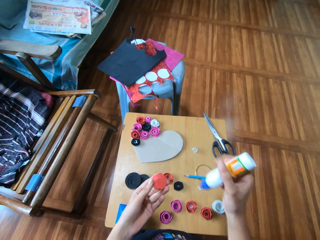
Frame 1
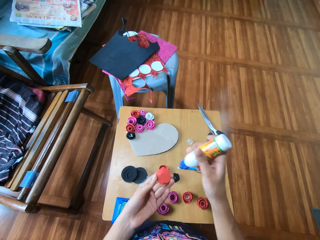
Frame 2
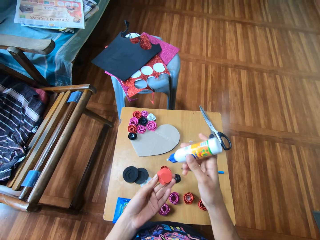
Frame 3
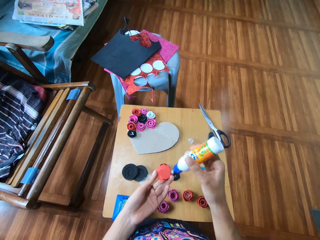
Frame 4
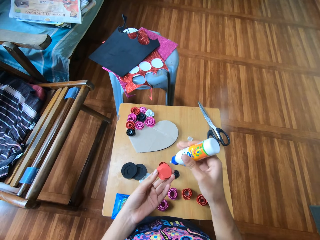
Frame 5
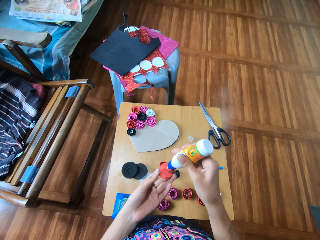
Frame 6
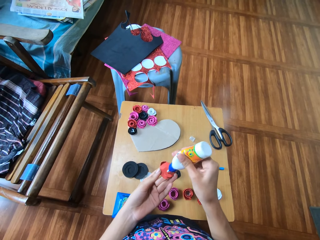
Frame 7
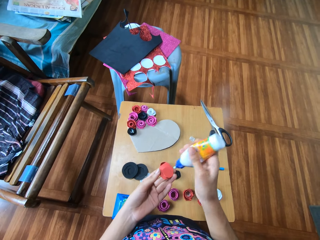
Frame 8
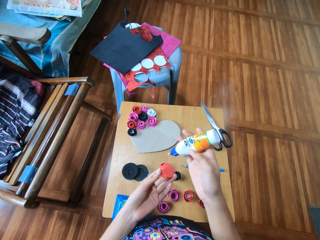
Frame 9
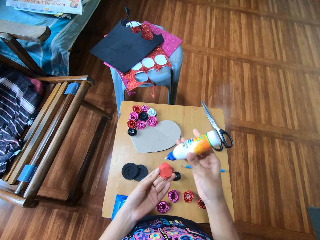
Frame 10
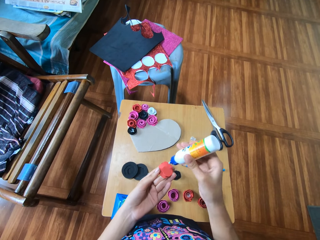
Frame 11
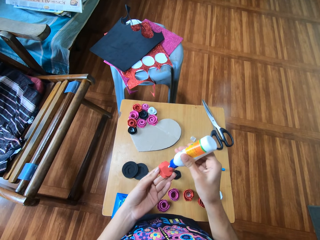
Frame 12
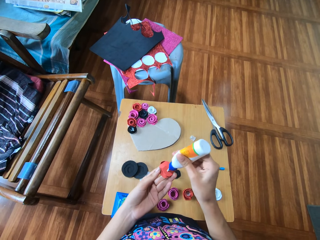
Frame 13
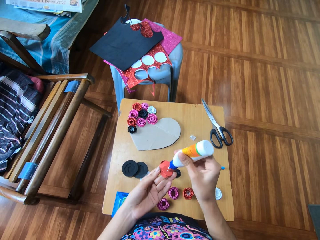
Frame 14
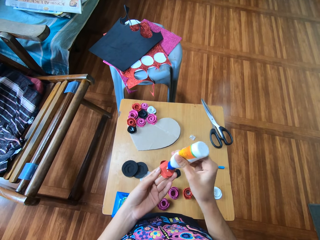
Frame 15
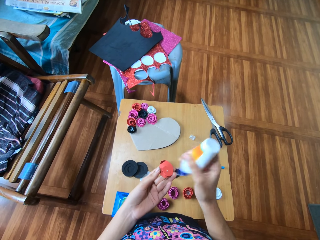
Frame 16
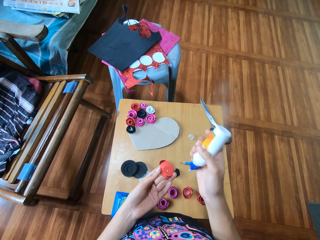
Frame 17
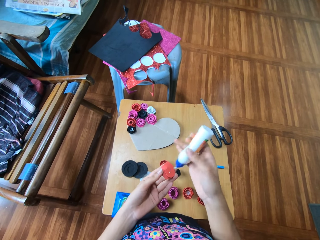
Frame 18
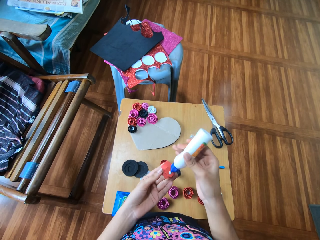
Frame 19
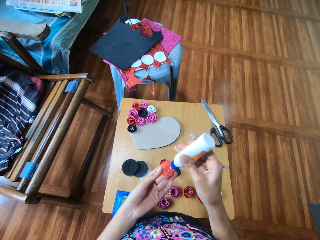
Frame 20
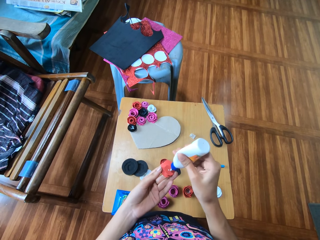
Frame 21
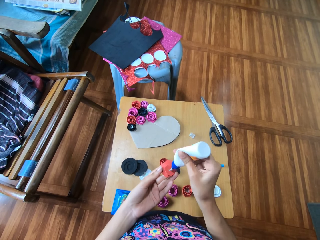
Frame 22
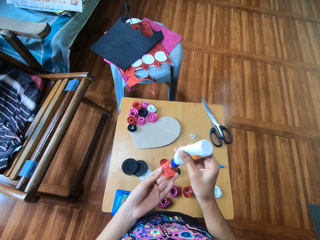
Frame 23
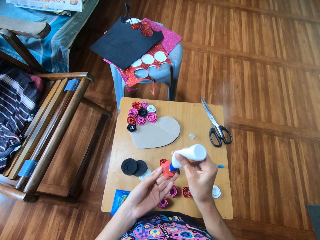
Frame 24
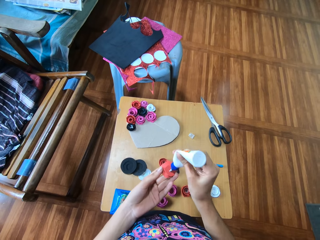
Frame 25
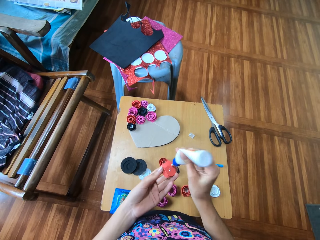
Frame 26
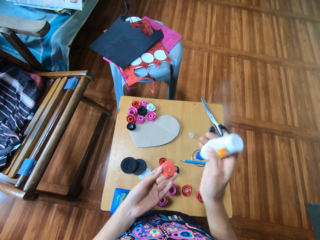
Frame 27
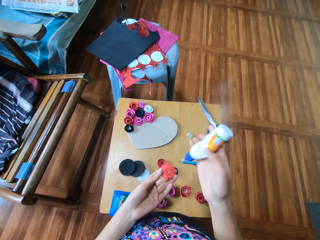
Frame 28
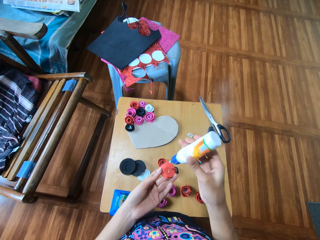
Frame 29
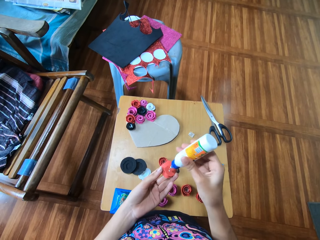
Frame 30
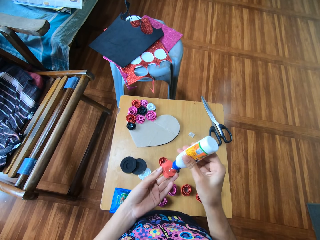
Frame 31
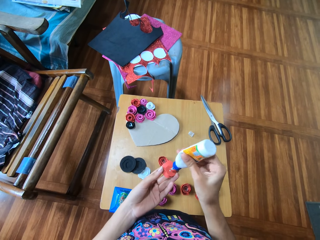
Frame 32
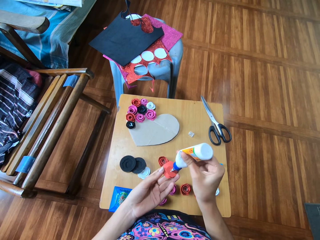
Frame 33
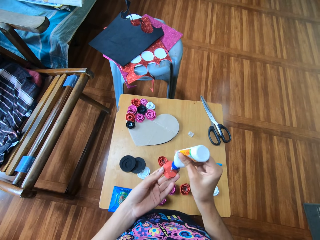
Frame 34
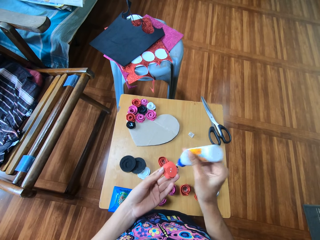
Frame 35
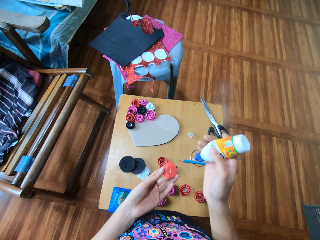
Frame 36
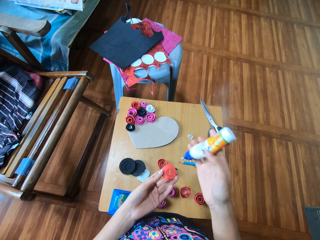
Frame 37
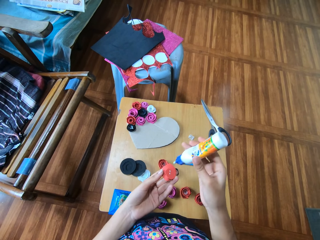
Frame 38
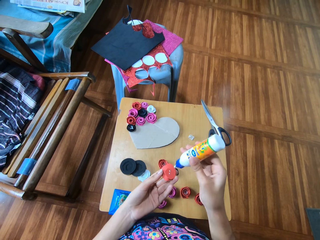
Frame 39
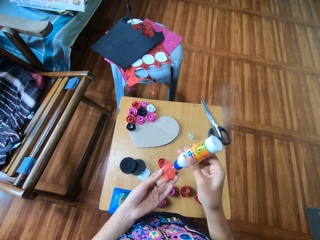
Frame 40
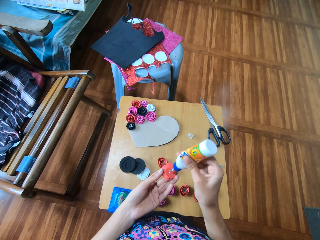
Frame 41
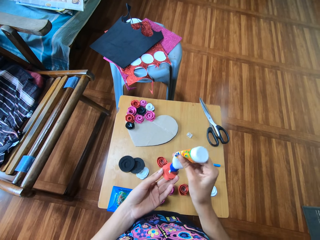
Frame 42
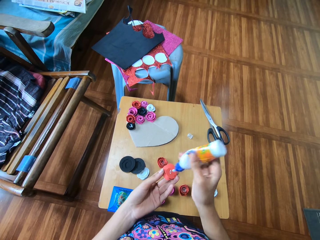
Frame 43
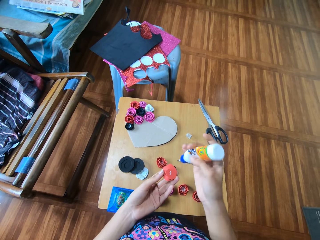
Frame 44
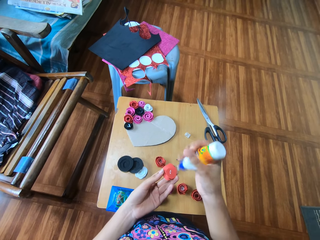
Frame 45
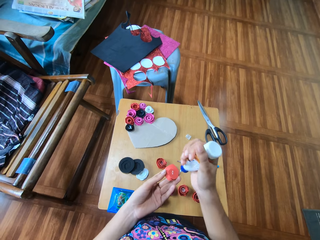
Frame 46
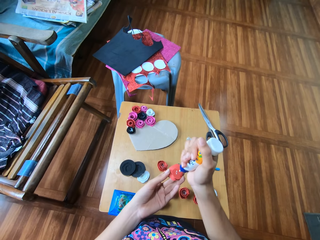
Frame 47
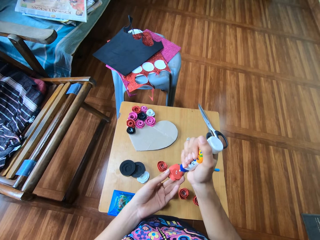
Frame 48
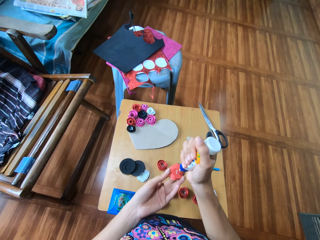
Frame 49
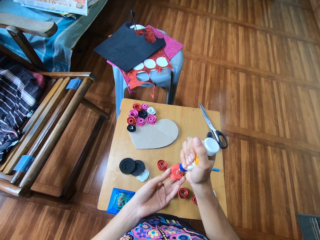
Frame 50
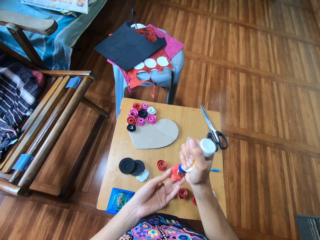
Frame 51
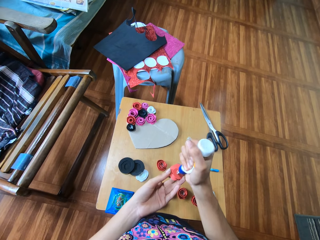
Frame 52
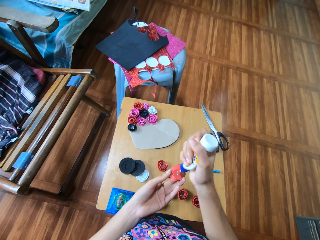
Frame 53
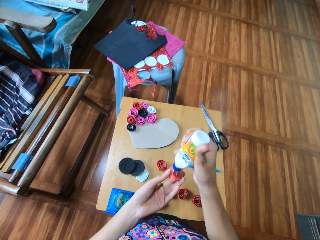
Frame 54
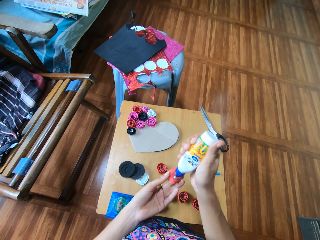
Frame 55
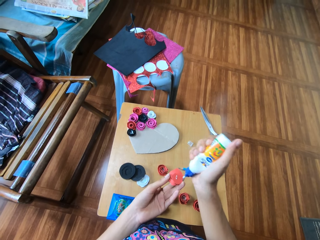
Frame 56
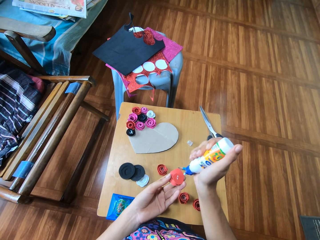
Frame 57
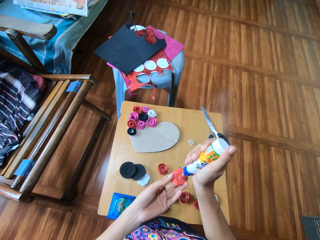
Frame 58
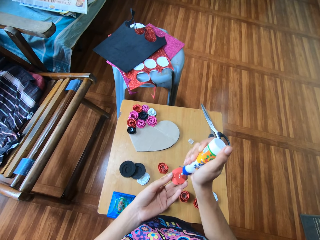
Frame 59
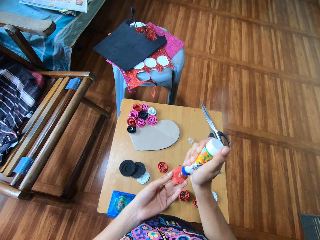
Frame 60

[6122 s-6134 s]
The camera wearer applies glue on the paper flower with her right hand.

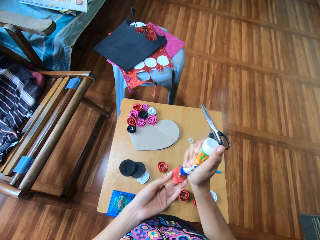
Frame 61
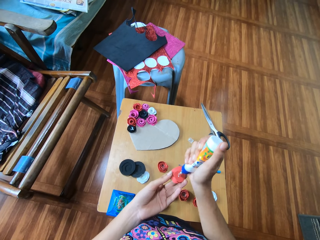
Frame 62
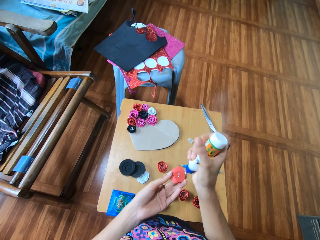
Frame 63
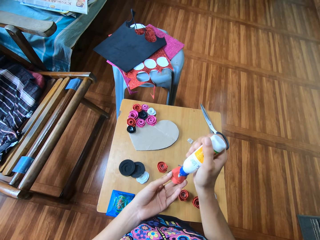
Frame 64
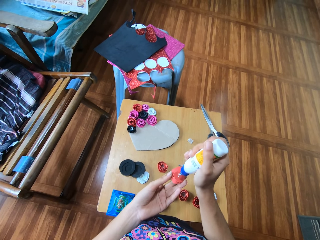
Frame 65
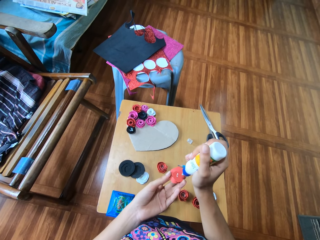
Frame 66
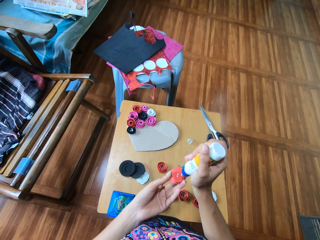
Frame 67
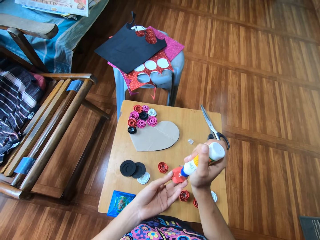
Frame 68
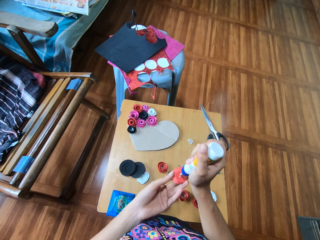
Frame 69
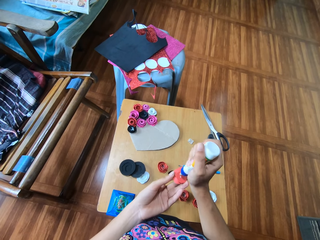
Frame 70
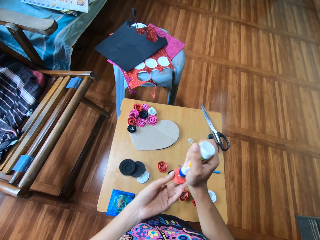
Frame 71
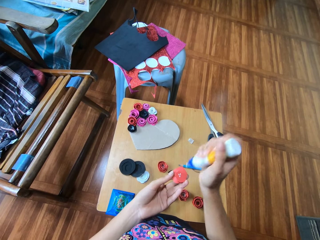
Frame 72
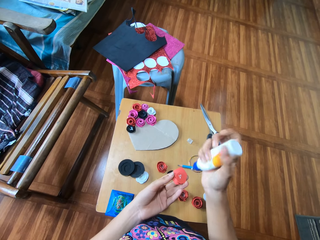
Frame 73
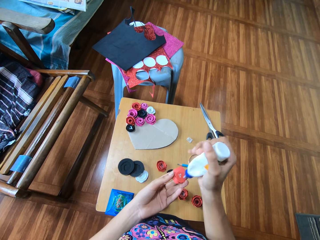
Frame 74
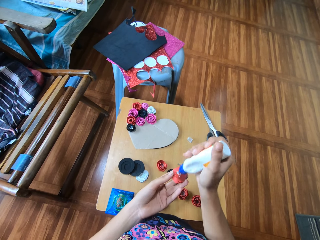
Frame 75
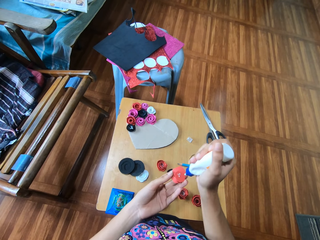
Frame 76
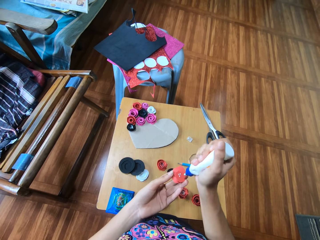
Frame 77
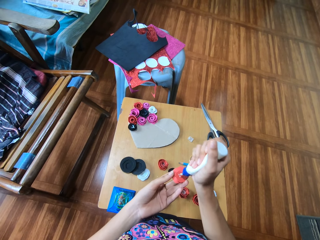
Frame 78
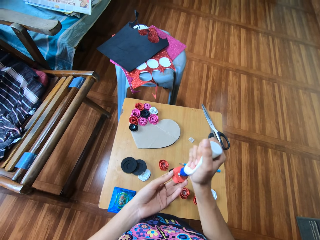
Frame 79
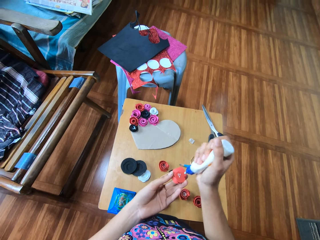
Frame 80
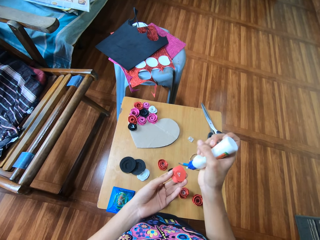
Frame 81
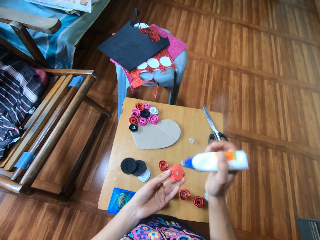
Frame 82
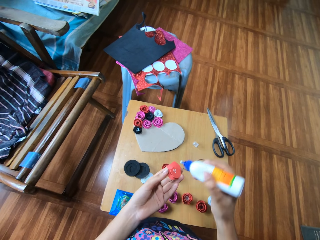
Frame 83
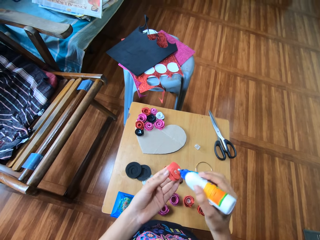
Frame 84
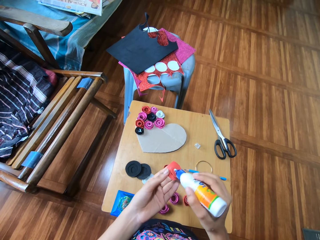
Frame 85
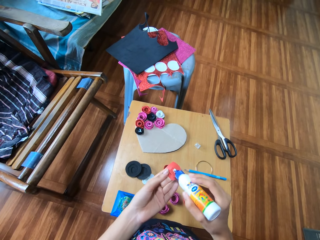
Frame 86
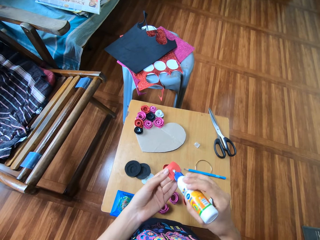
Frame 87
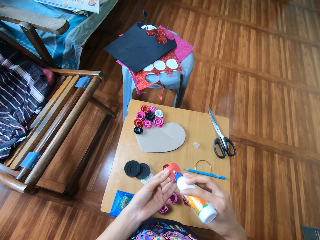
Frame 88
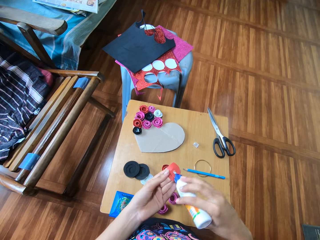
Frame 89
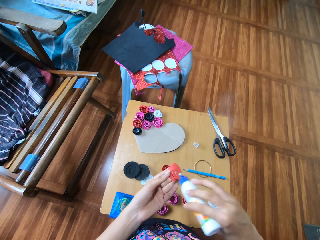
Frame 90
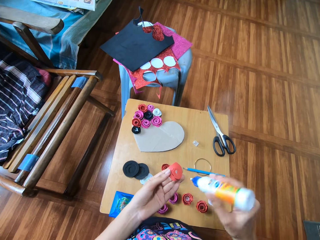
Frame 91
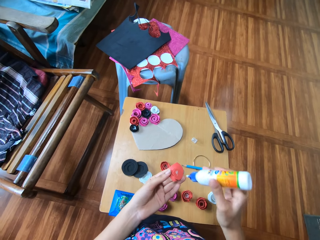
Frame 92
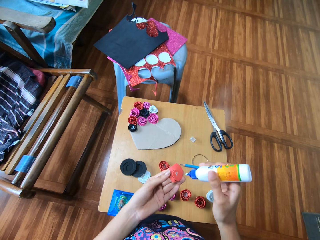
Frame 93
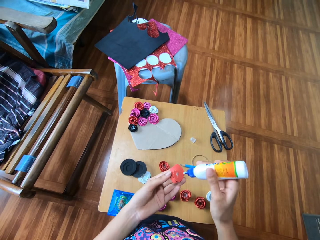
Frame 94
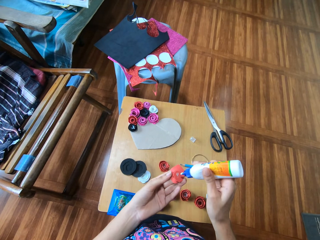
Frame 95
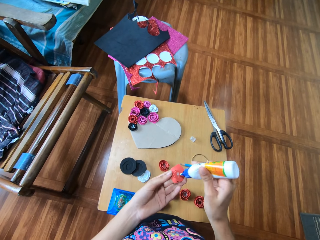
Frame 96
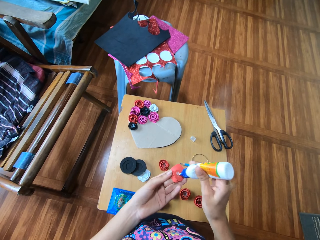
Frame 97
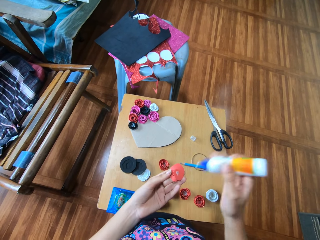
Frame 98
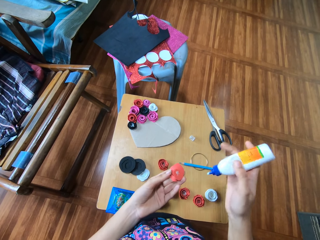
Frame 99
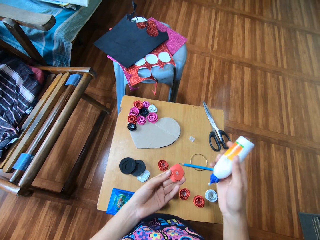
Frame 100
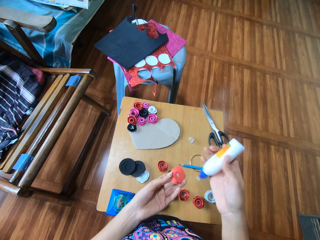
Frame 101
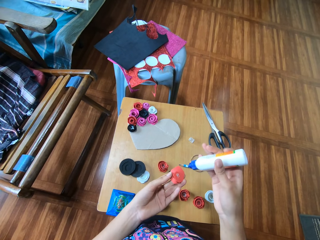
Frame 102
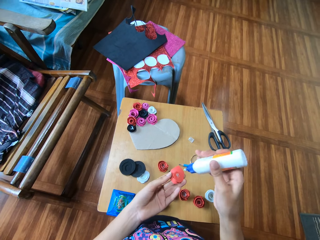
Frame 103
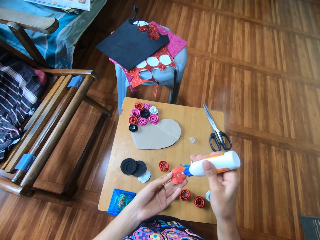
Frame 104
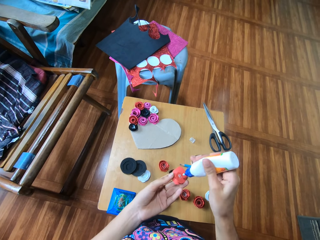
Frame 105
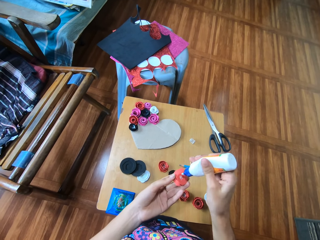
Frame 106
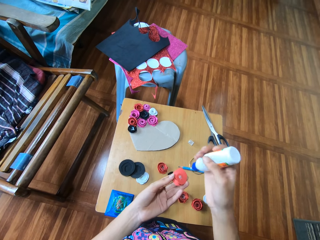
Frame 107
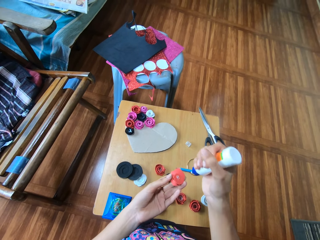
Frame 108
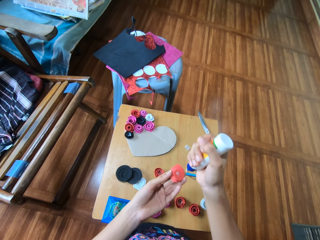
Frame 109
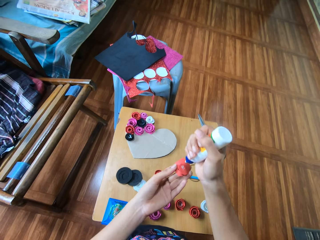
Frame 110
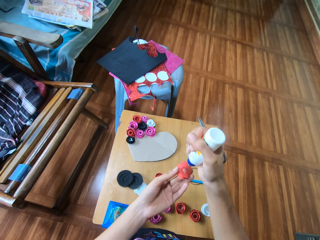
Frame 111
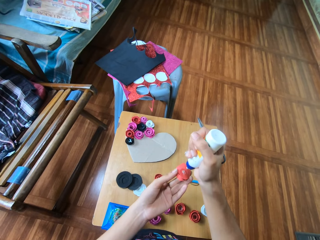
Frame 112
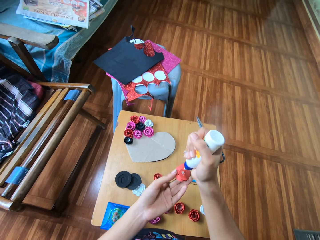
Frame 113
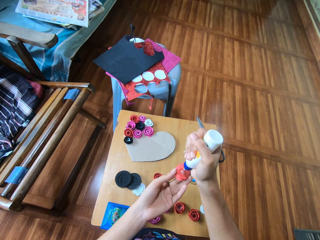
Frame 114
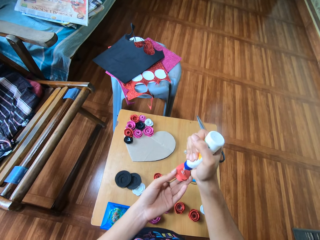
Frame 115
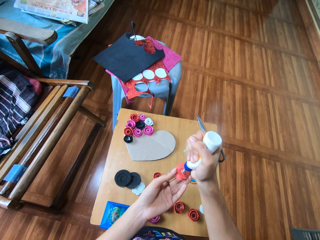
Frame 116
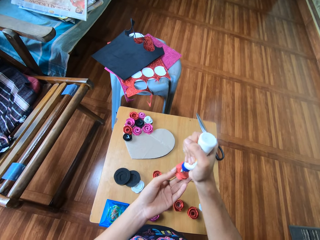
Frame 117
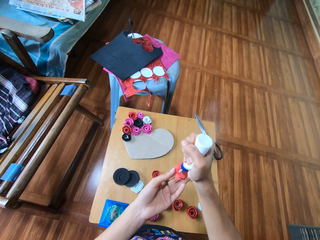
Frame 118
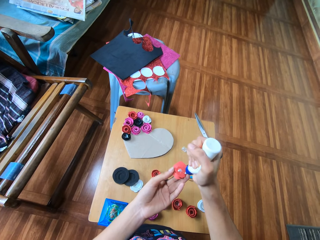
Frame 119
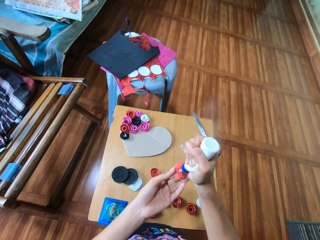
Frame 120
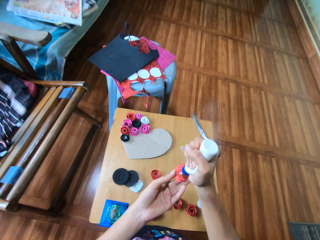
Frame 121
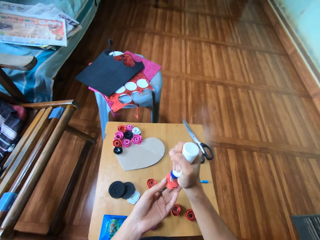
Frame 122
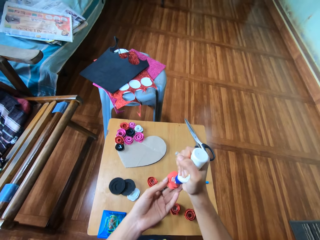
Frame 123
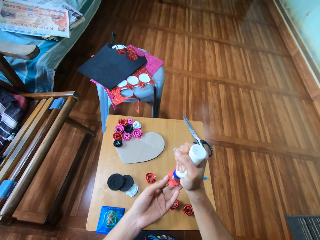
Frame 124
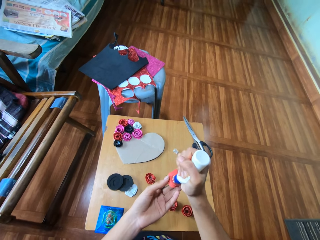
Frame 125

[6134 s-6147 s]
The camera wearer spreads the glue on the cardboard.
